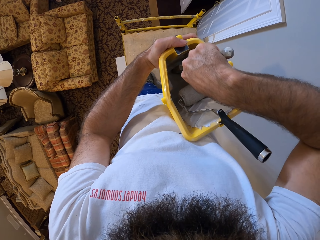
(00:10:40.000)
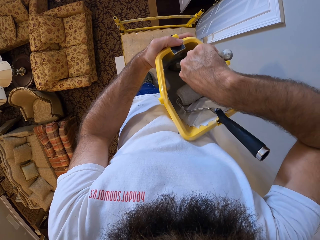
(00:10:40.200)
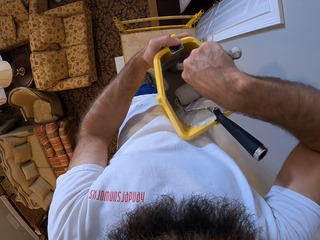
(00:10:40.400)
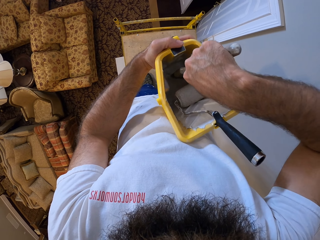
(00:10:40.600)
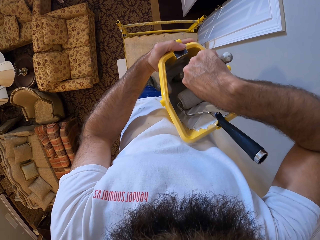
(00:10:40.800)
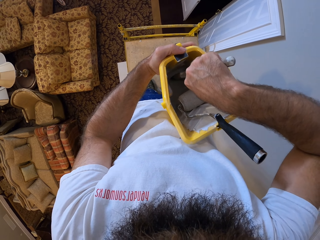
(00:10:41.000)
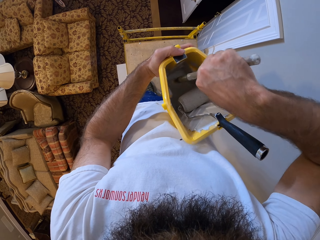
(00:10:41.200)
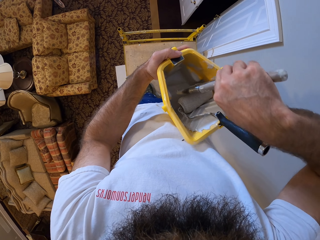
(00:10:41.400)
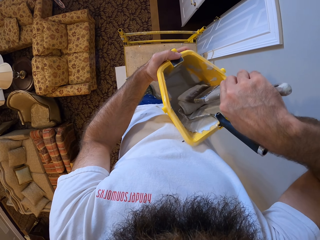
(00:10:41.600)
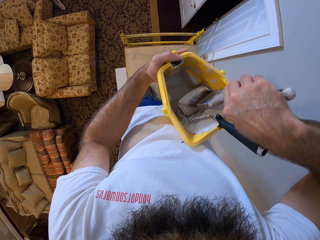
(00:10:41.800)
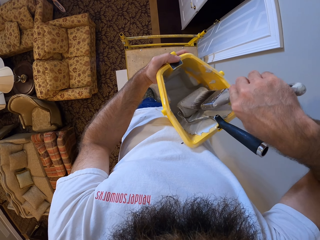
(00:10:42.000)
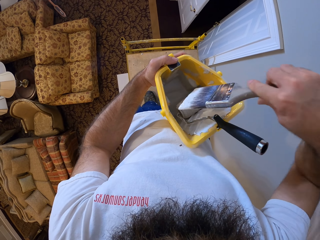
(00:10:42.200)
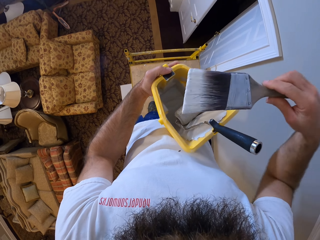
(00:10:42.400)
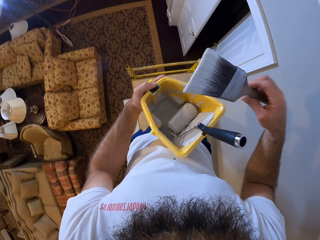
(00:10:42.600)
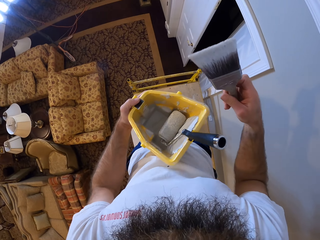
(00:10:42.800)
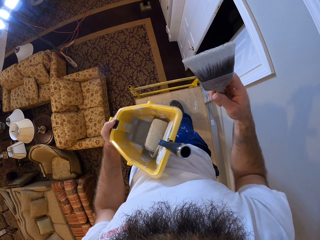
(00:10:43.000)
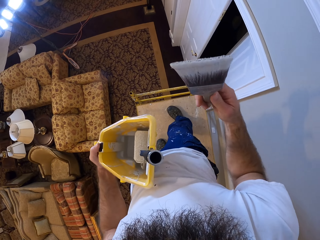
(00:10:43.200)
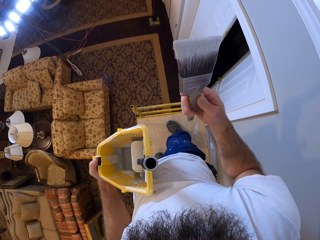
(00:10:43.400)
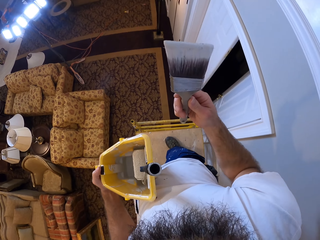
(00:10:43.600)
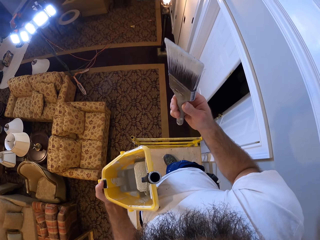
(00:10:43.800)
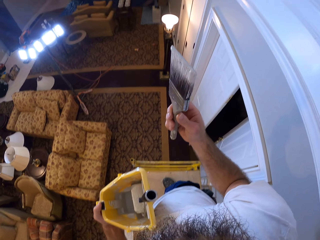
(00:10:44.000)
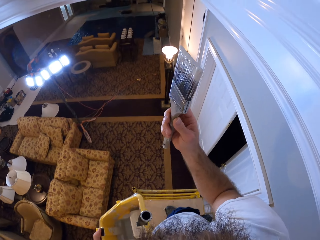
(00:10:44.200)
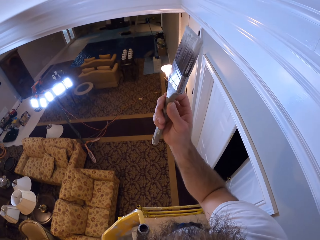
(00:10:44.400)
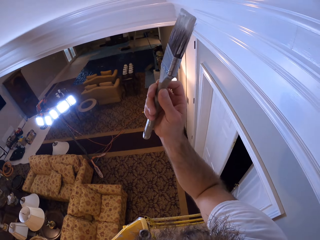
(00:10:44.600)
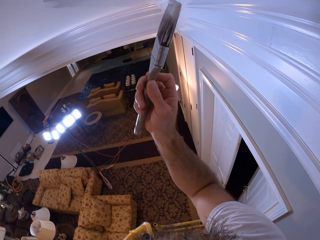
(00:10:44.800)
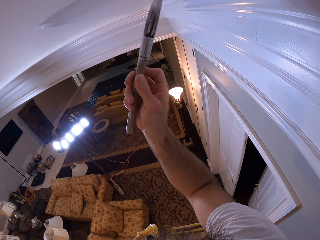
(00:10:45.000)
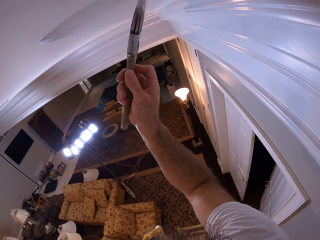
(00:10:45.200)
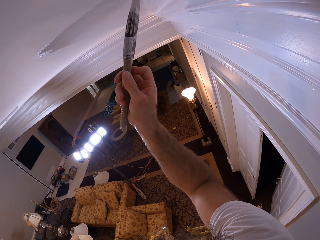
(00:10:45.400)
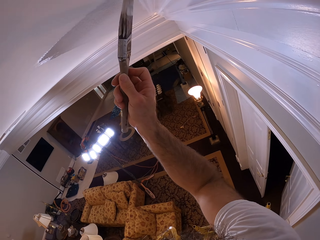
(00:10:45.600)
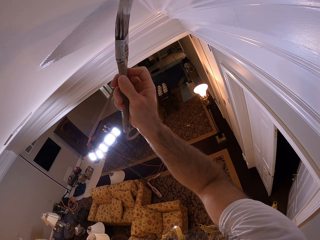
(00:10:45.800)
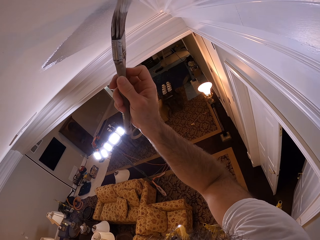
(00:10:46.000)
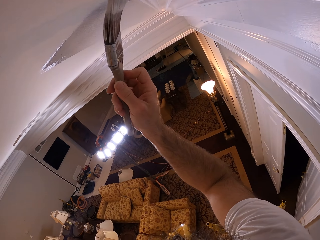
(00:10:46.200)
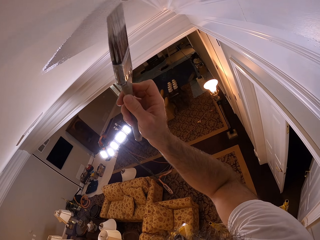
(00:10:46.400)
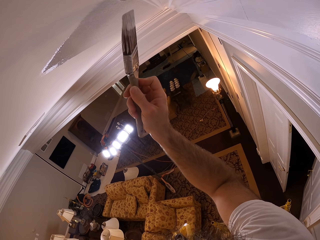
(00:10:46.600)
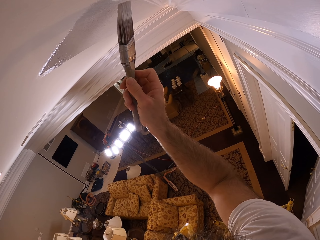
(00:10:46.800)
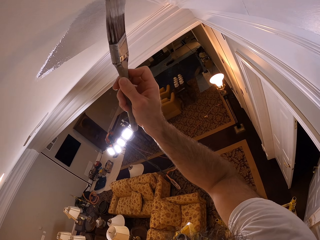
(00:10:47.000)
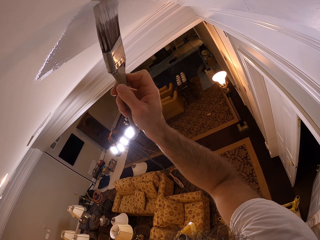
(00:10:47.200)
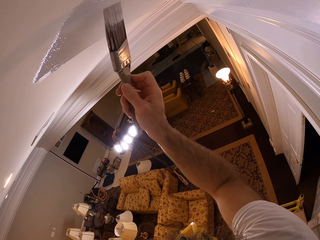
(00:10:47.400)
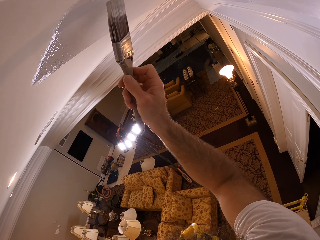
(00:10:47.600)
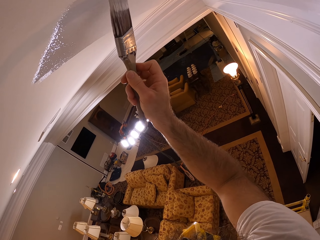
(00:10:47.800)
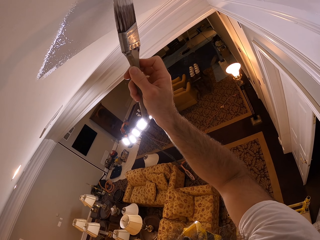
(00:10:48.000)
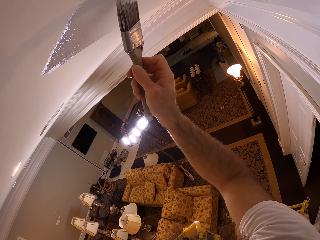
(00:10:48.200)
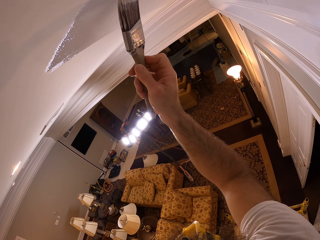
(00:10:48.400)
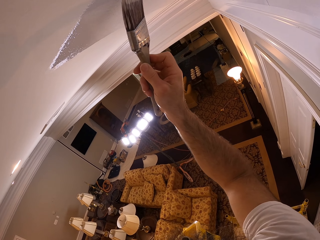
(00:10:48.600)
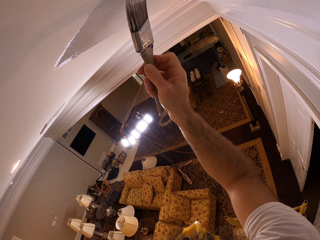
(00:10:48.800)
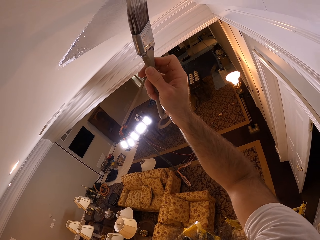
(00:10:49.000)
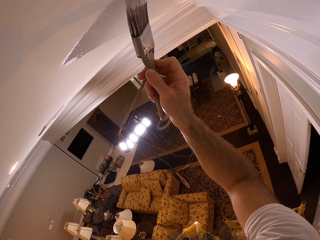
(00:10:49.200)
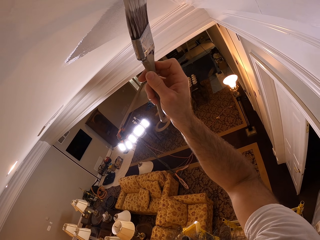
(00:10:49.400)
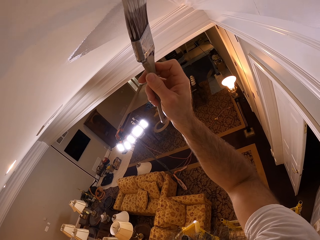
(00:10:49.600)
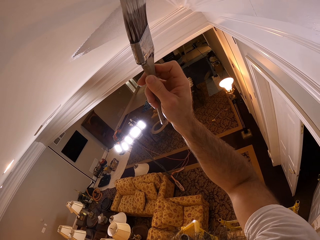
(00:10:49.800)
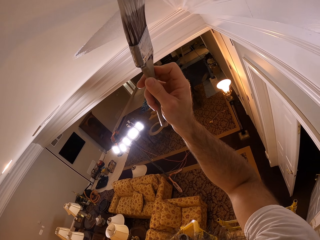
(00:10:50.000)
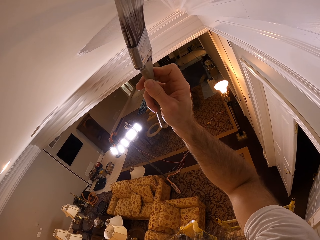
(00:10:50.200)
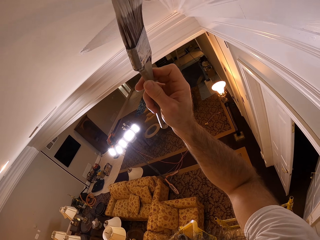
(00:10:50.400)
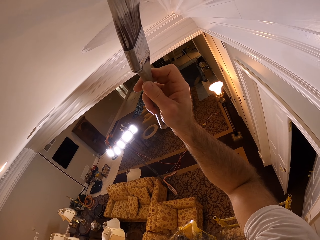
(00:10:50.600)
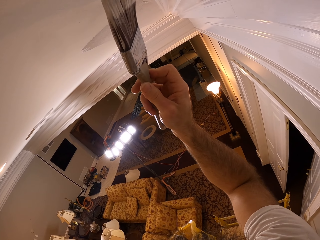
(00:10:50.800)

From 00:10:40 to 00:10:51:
The camera wearer inserts the paint brush into the paint in the paint plastic with his right hand. He rubs the paint brush on the paint roller. He paints a ceiling with the paint brush in his right hand.

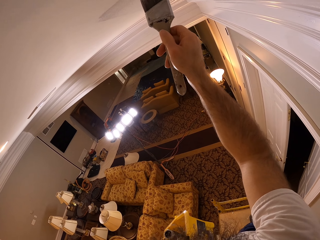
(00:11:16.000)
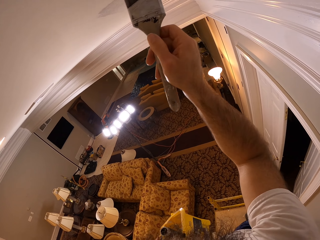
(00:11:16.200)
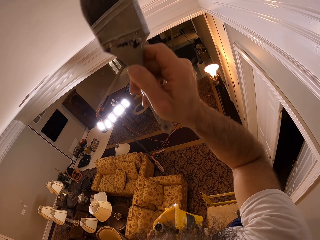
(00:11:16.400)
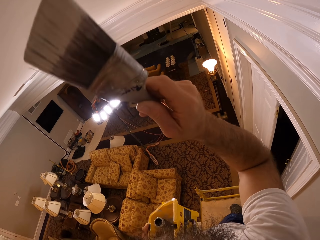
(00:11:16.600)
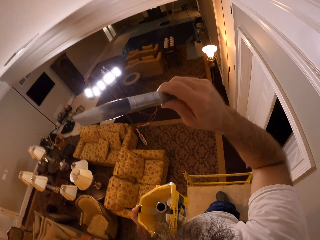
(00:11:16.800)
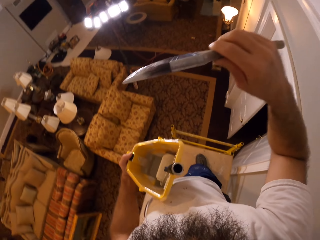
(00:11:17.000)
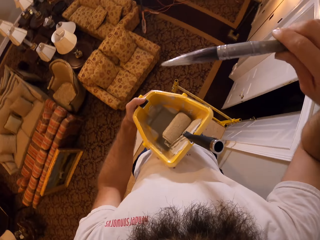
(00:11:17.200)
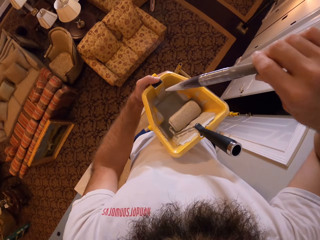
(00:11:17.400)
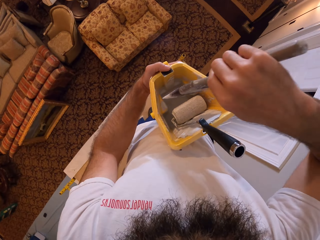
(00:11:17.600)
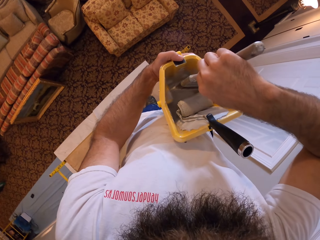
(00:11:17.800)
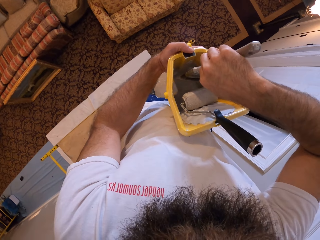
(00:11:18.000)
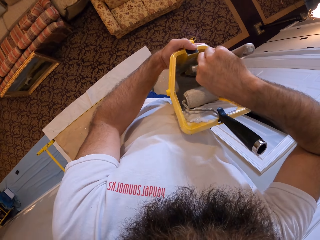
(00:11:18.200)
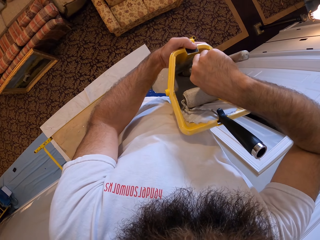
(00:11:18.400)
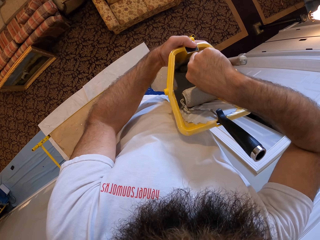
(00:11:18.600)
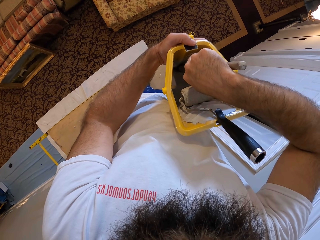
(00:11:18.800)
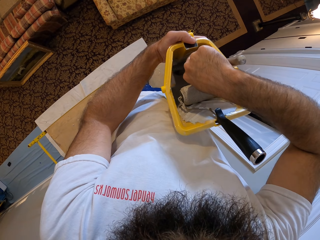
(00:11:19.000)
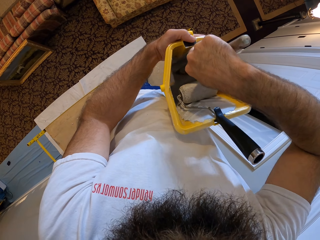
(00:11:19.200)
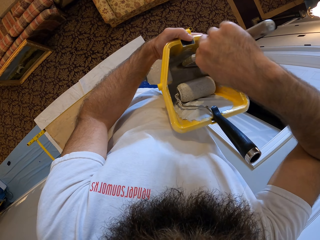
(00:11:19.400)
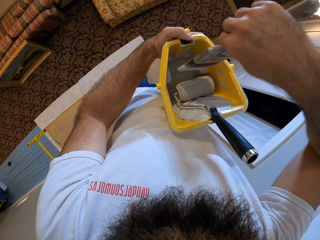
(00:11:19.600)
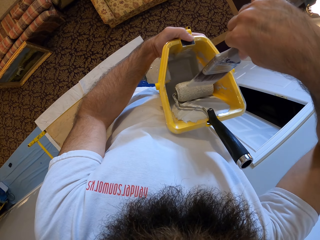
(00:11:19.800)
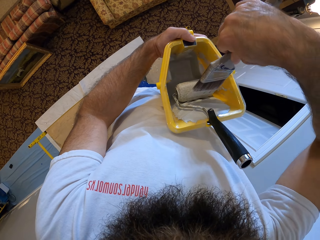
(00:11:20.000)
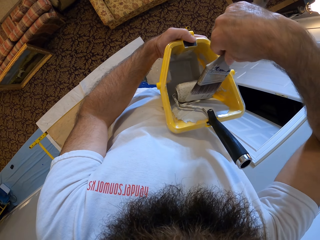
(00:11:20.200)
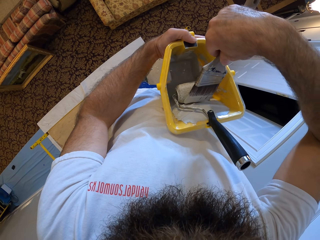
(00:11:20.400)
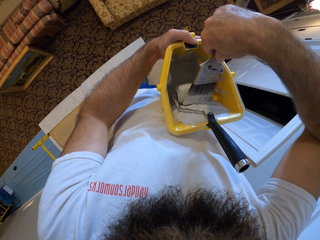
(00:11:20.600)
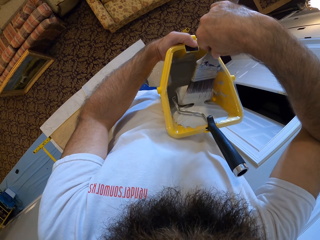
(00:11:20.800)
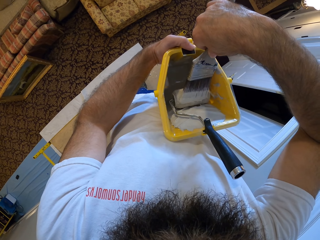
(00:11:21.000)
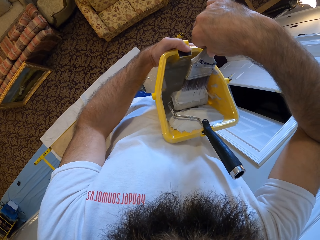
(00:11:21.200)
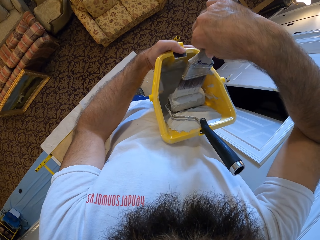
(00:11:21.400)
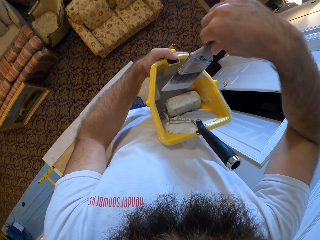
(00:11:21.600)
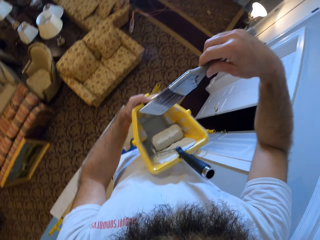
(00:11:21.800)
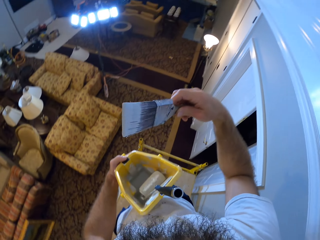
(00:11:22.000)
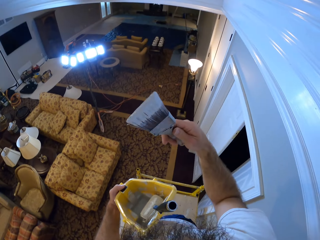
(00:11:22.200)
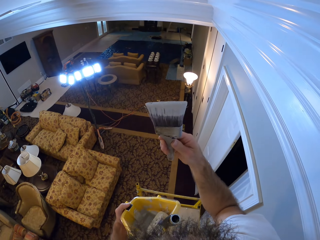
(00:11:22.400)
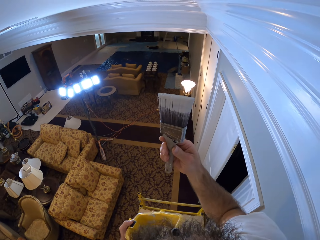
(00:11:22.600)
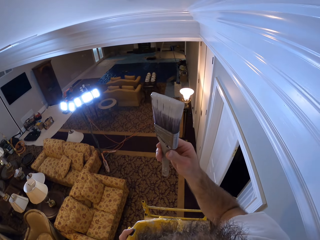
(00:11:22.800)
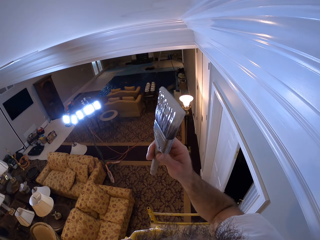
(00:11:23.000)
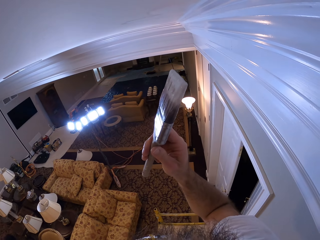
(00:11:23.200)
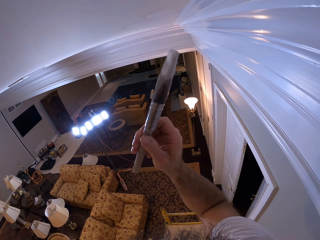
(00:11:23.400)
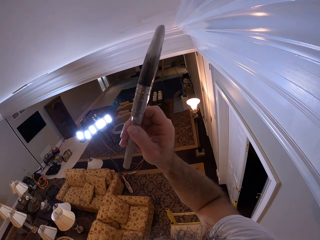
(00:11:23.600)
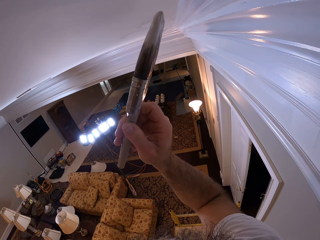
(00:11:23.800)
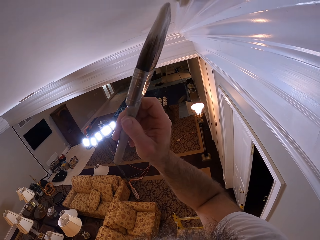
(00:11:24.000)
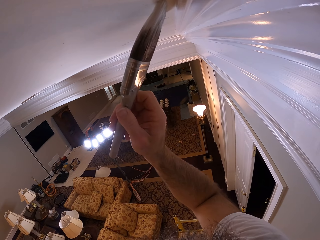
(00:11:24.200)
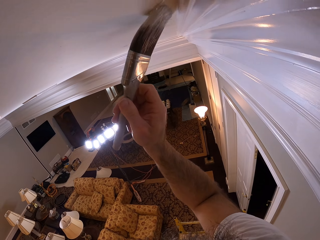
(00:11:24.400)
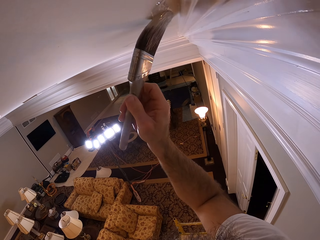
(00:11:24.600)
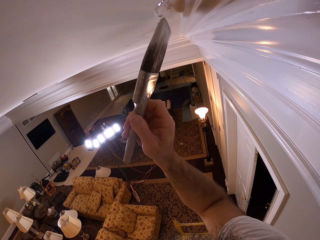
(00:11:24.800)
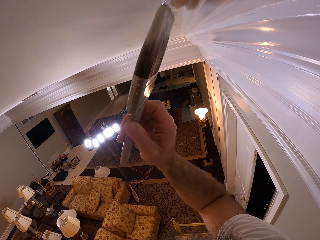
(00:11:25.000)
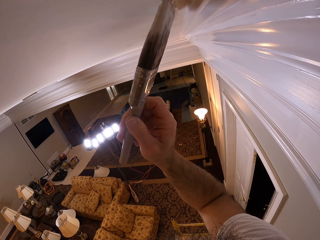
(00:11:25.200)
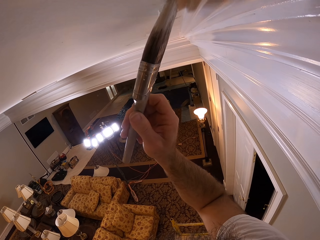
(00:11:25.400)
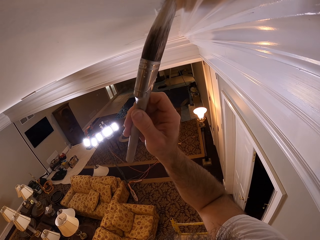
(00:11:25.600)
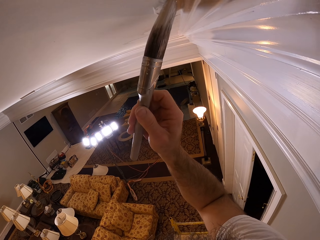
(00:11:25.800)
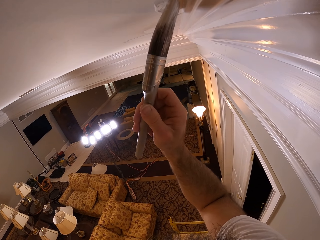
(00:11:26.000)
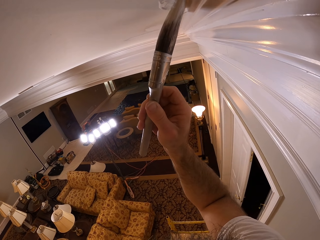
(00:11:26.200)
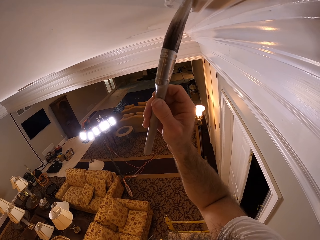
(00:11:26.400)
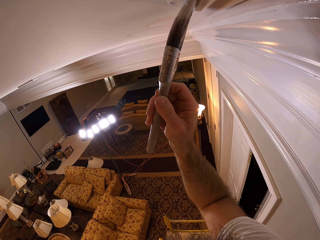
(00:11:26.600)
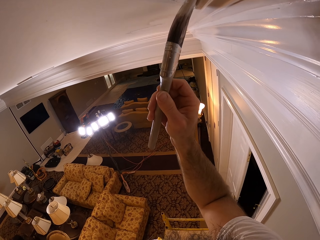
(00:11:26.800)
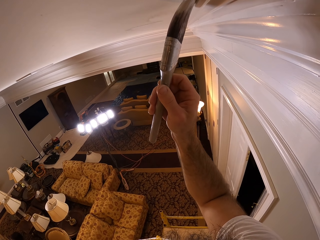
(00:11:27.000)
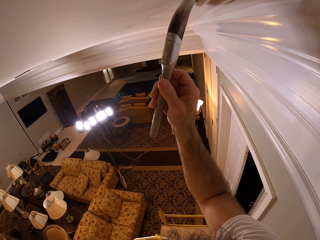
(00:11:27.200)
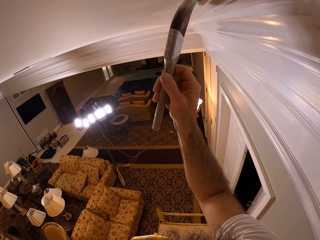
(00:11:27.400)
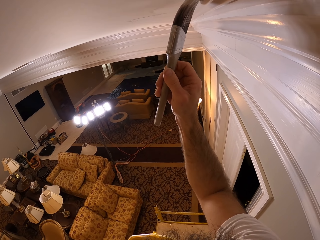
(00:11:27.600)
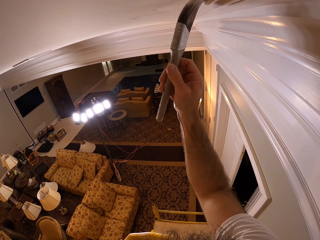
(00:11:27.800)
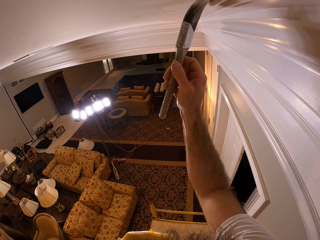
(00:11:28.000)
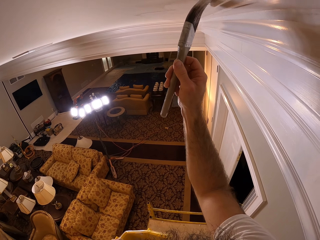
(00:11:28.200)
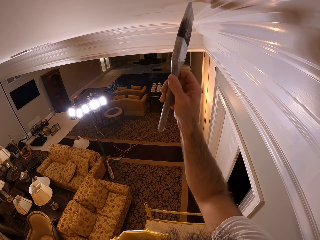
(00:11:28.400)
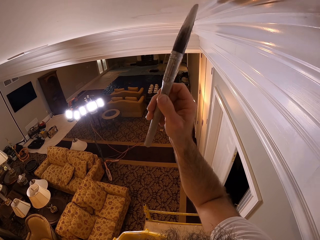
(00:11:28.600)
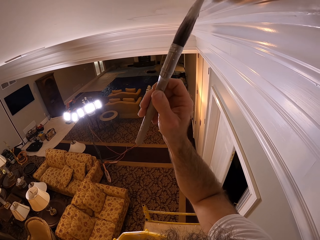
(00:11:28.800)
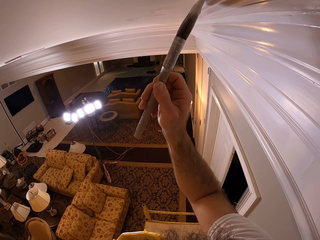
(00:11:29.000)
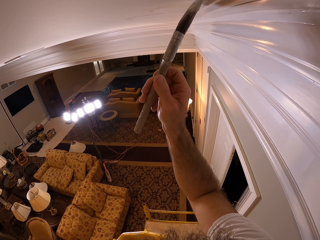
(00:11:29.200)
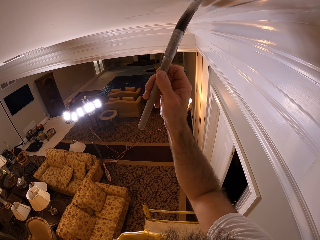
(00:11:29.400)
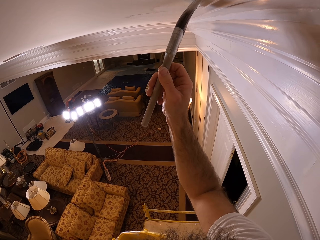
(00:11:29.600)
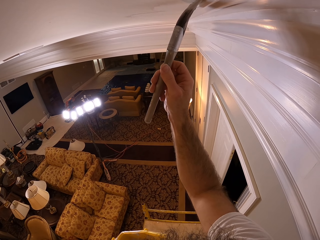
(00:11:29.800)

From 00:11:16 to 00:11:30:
The camera wearer inserts the paint brush into the paint in the paint plastic with his right hand. He rubs the paint brush on the paint roller. He paints the ceiling with the paint brush in his right hand.
